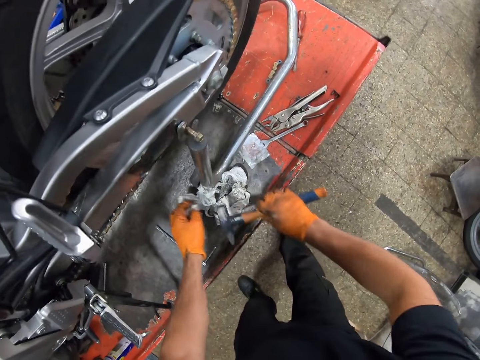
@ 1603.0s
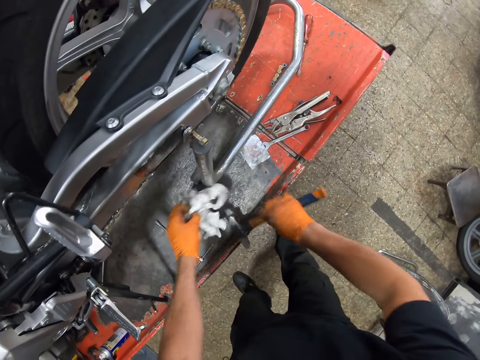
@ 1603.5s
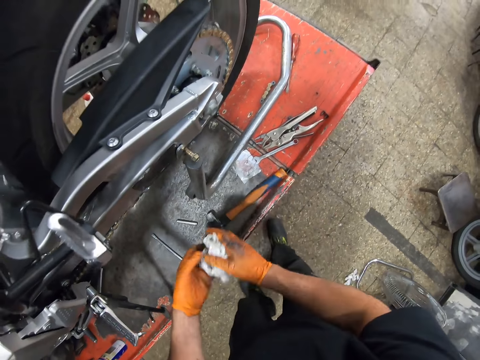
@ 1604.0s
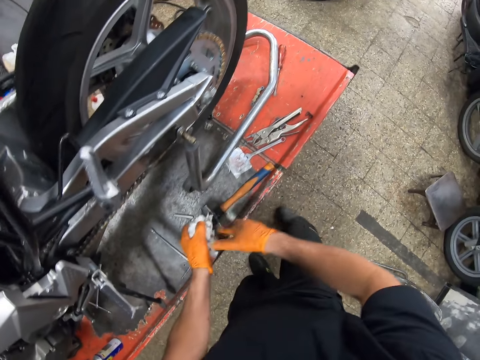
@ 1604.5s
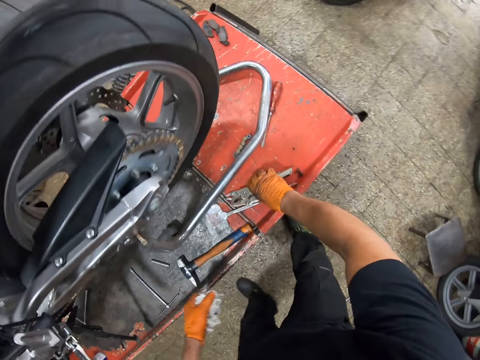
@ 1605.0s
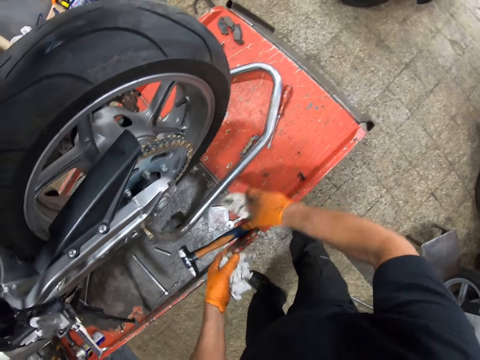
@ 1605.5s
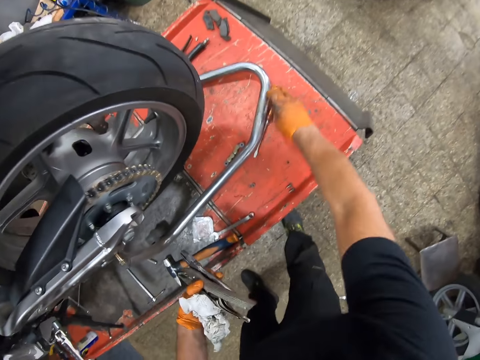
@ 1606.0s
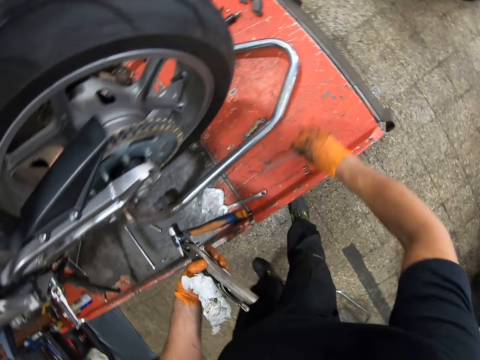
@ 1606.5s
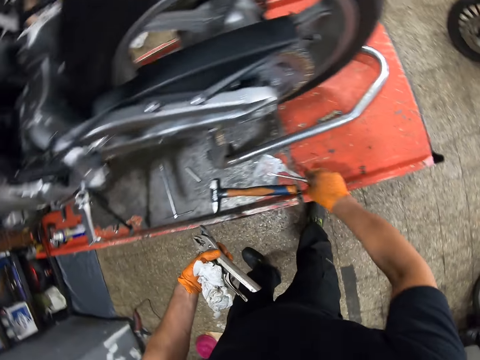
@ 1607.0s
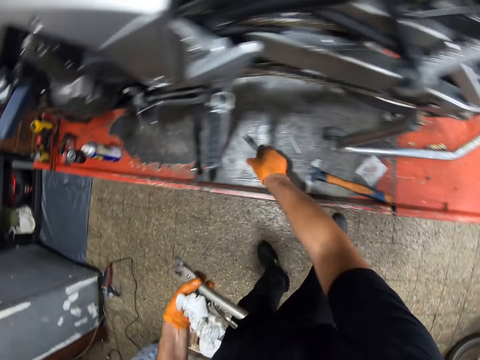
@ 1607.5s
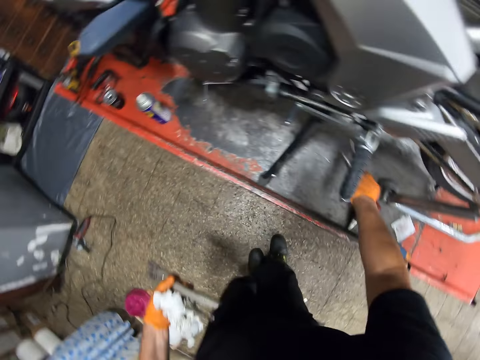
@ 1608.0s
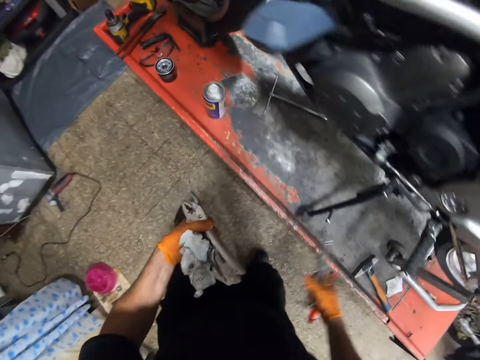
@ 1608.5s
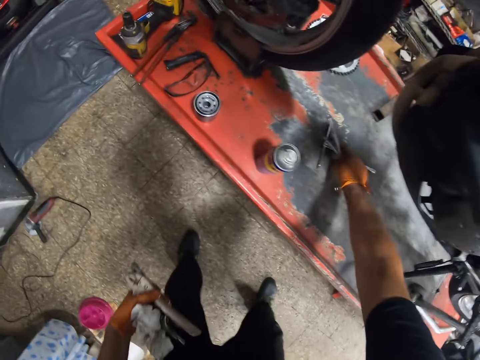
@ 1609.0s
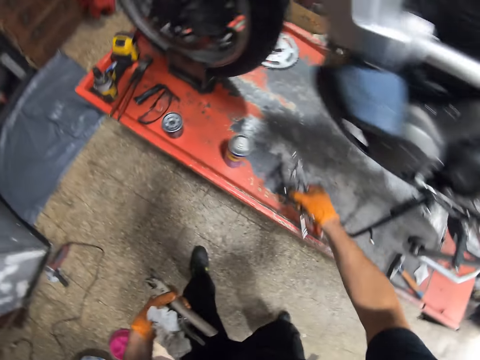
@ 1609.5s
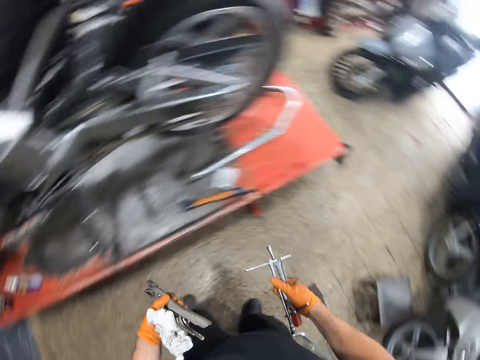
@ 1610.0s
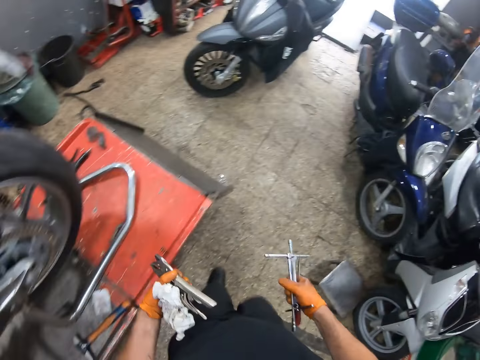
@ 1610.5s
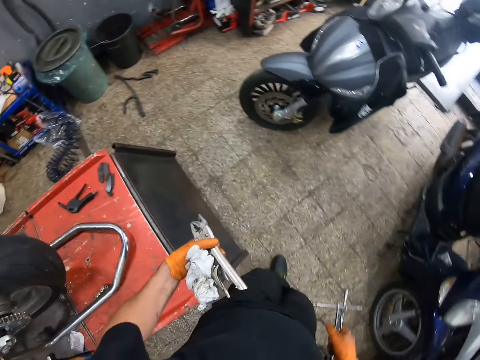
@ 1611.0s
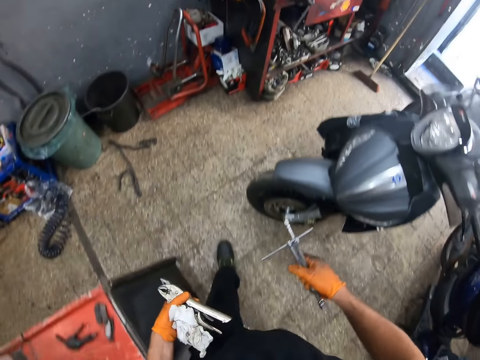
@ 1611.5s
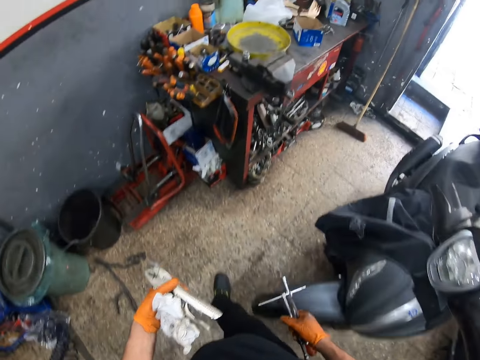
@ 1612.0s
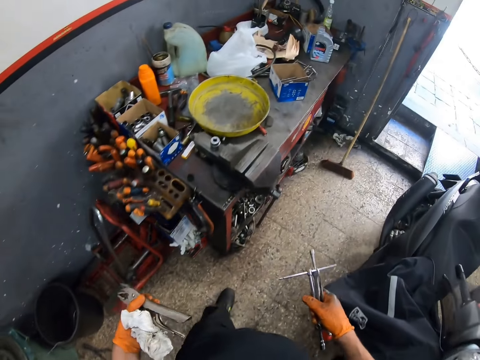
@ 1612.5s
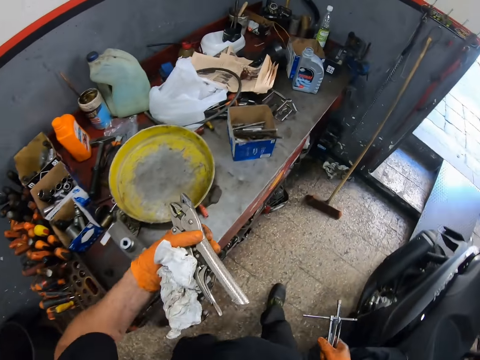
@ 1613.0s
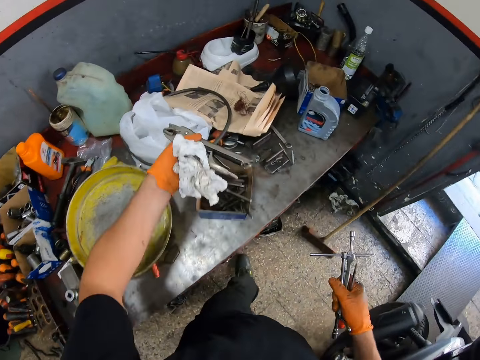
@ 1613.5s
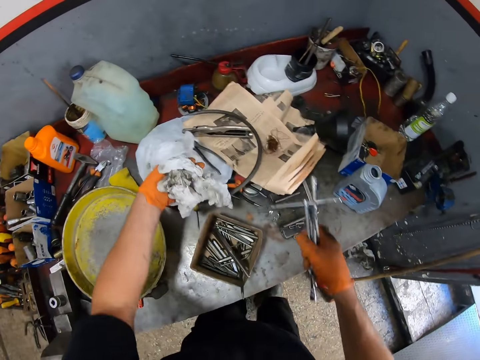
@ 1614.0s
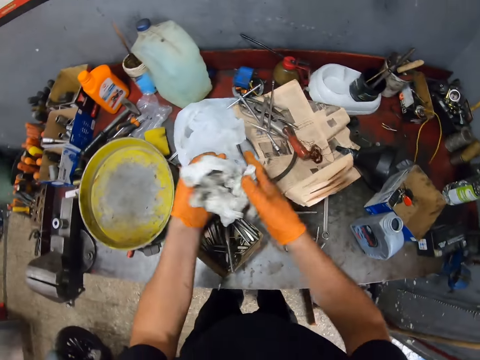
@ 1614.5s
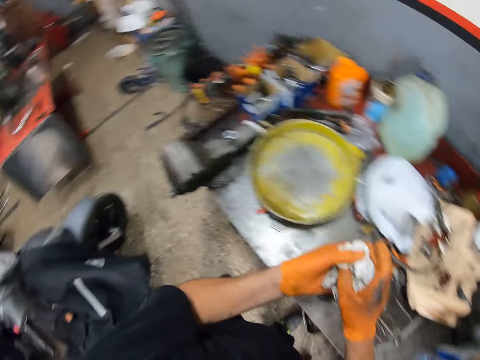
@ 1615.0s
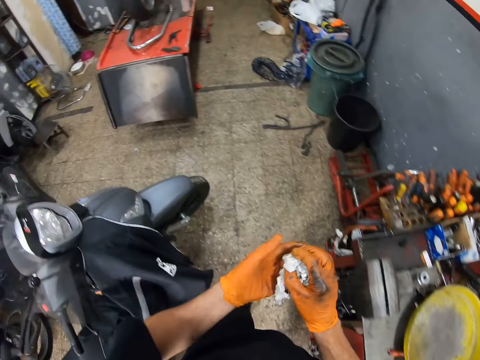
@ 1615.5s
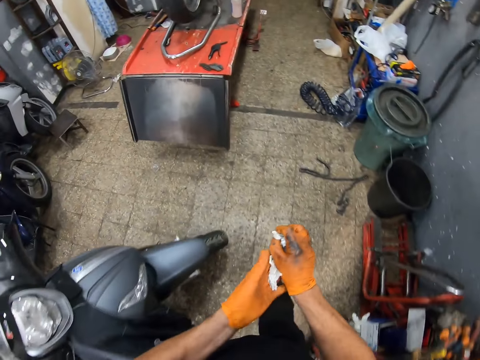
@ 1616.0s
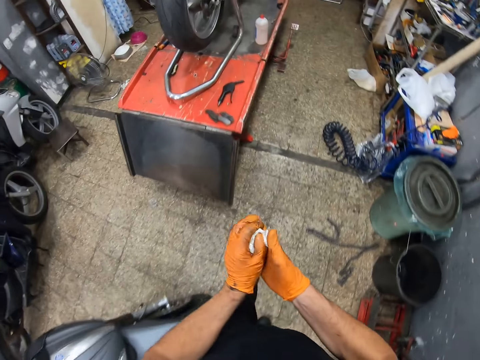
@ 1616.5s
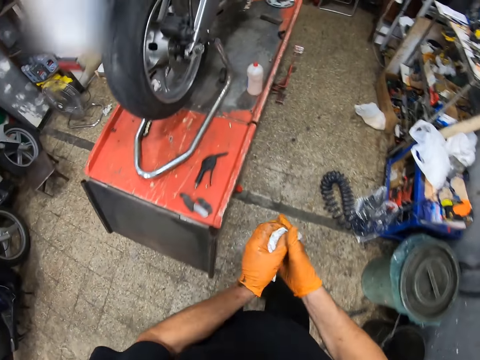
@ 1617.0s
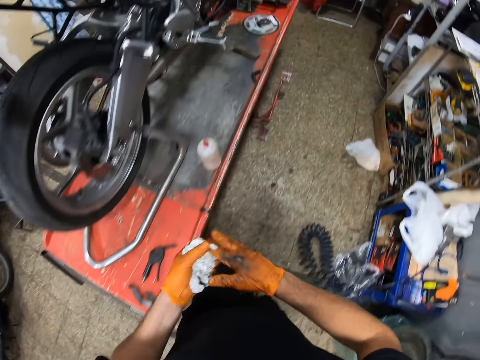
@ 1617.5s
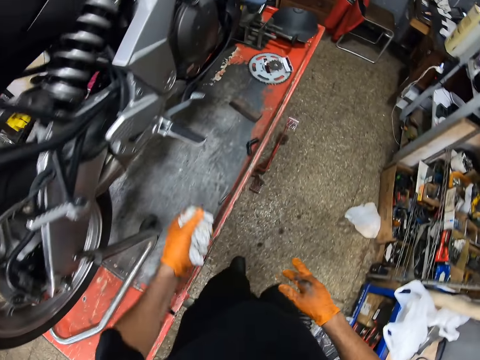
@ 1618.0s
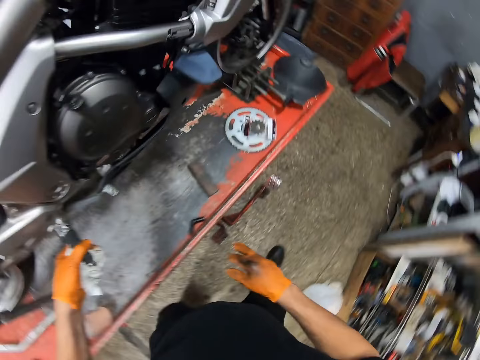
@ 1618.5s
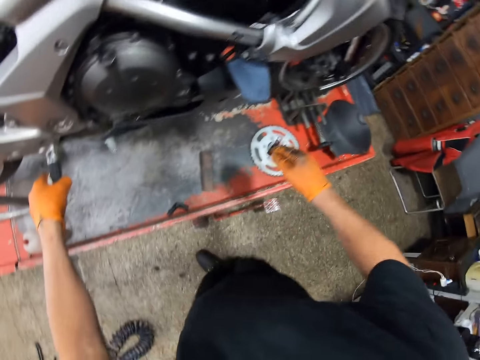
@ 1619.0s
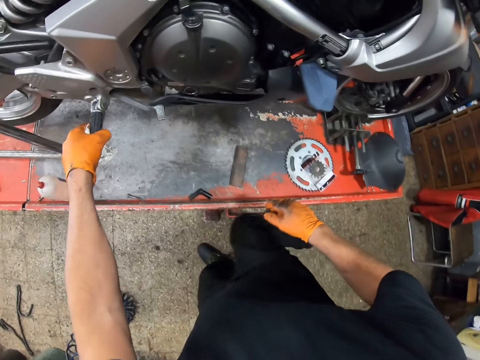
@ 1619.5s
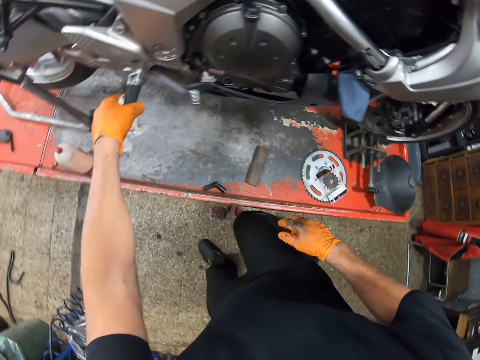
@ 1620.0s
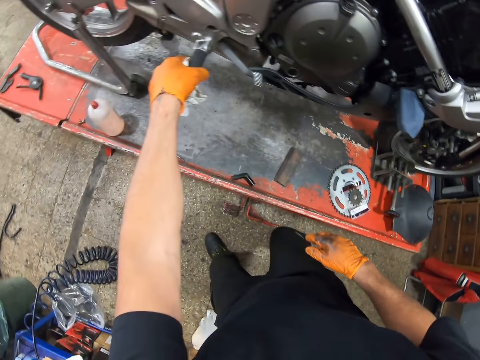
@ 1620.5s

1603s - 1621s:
The camera wearer drops the wrench on the metal with his left gloved hand. He picks up a tissue from the metal with his left gloved hand. He picks up a hammer from the metal with his right gloved hand, drops the hammer on the metal with his right gloved hand, and cleans both gloved hands with the tissue. He picks up a plier or locking pliers from the metal with his right gloved hand. He passes the plier from his right gloved hand to his left gloved hand. He picks up a screwdriver from the metal with his right gloved hand. He picks up the spanner from the metal with his right gloved hand. He turns around. He walks towards the workbench. He drops the plier on the workbench with his left gloved hand. He throws the tools on the counter. He drops the spanner on the workbench with his right gloved hand. He cleans both gloved hands with the tissue. He walks towards the motorcycle. He holds the motorcycle pedal with his left gloved hand.

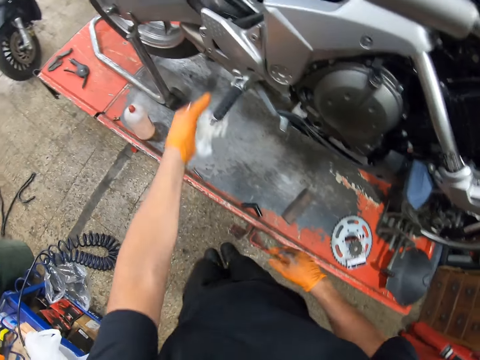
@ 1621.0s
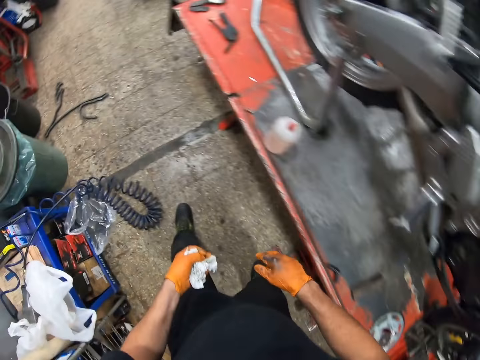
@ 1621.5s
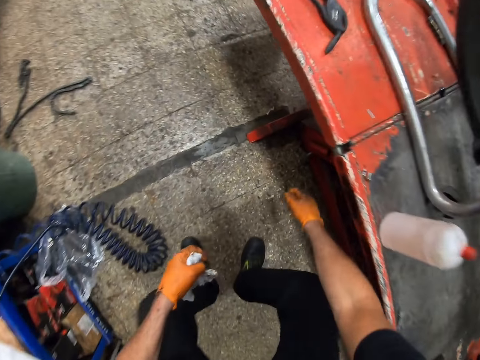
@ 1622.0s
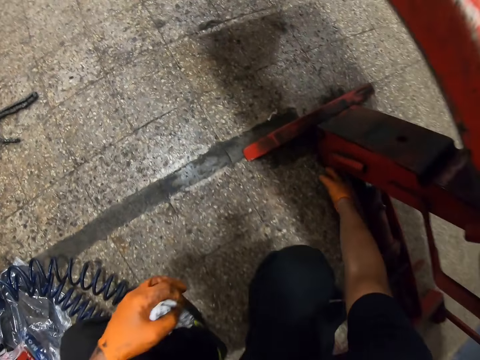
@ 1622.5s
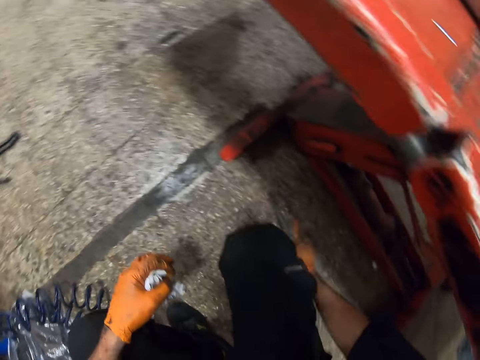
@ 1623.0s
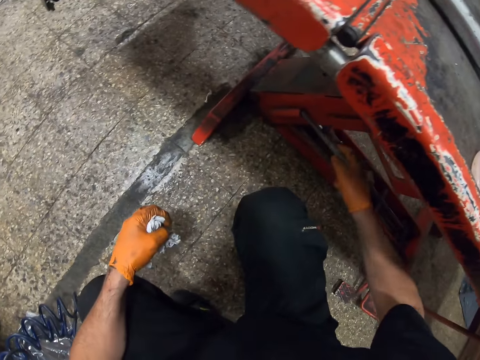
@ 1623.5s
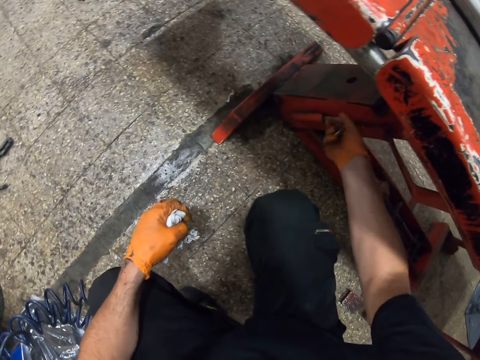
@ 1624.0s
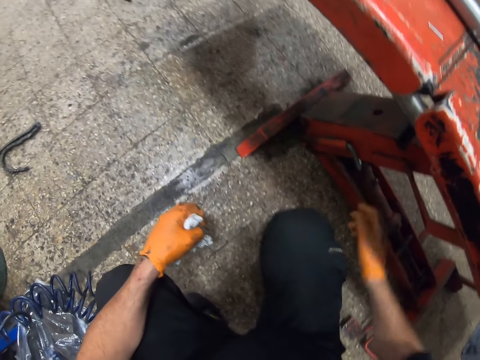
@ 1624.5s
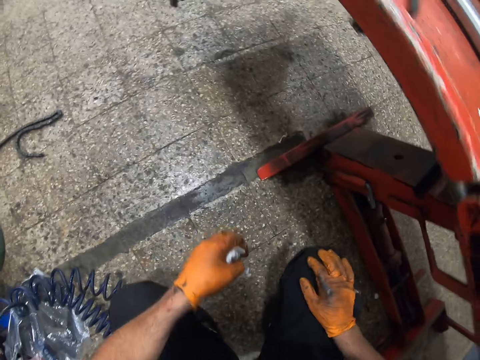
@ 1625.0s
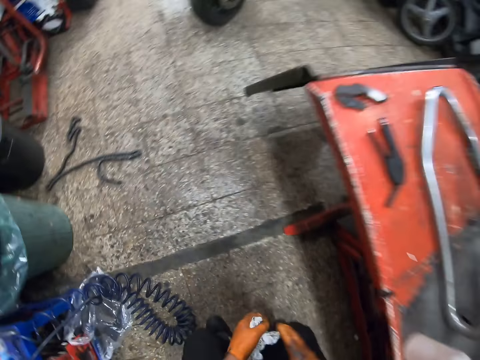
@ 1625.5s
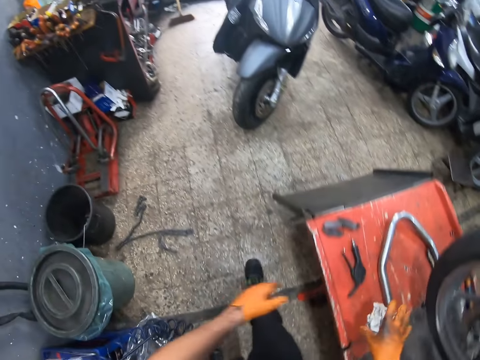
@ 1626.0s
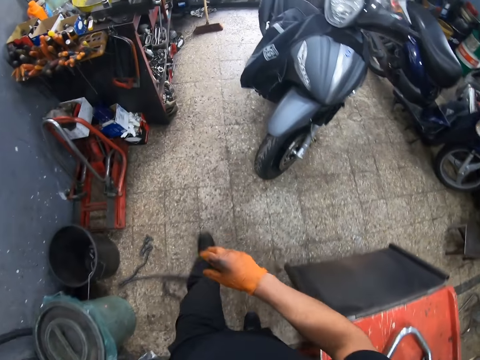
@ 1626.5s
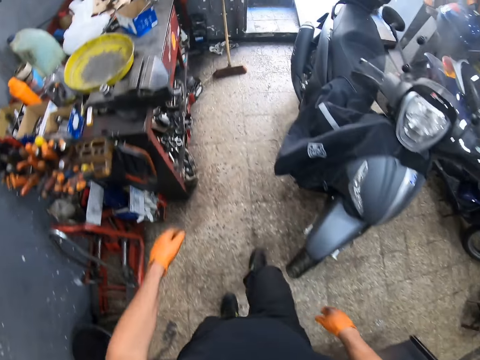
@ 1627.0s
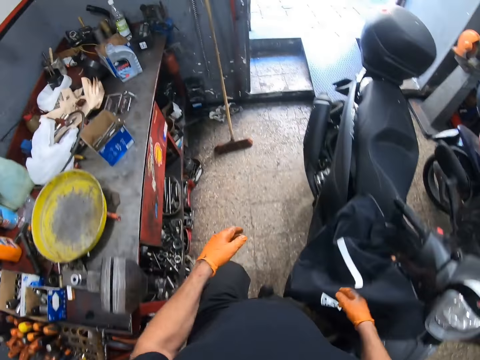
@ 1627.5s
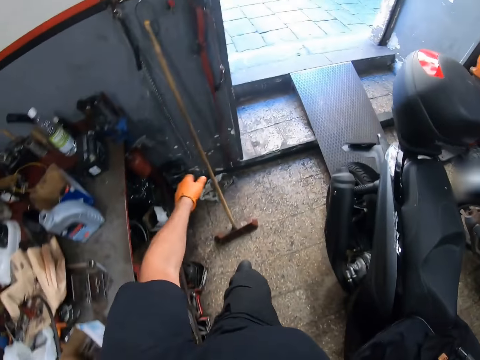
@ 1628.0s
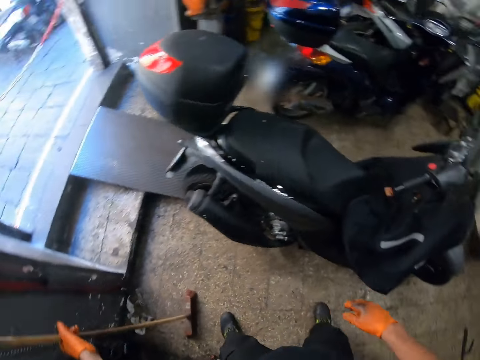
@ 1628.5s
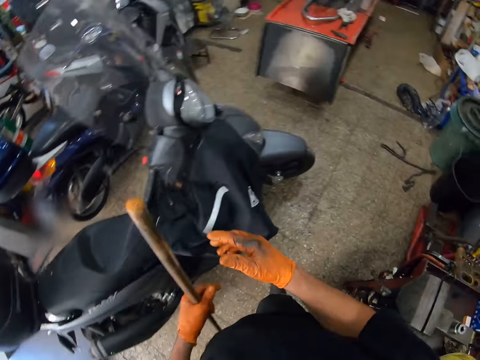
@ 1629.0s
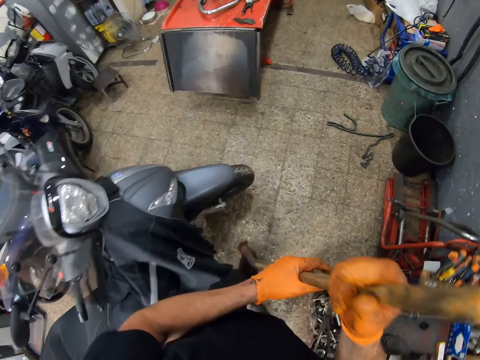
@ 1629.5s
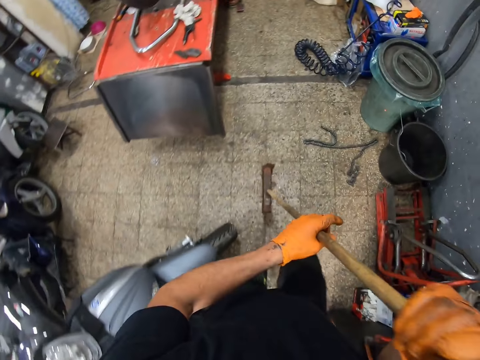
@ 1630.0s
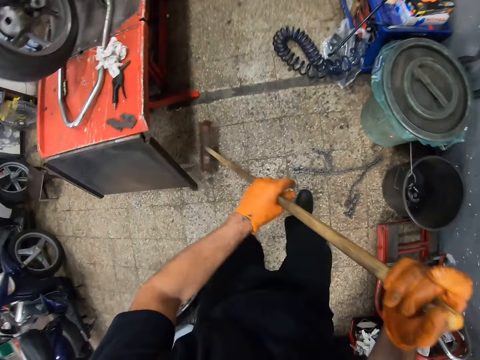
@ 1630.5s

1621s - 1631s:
The camera wearer picks up a metal rod. He inserts the metal rod into the table. He drops the tissue on the metal with his right gloved hand. He walks towards the workbench. He picks up a broomstick with his left gloved hand. He turns around. He holds the broomstick with both gloved hands.
